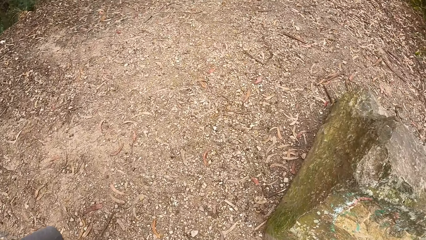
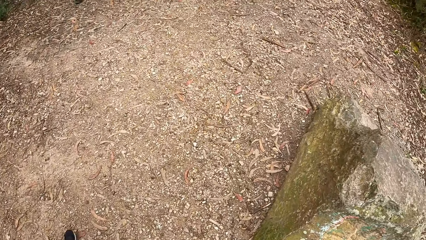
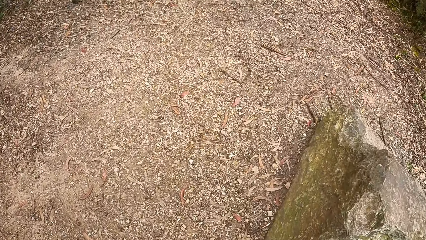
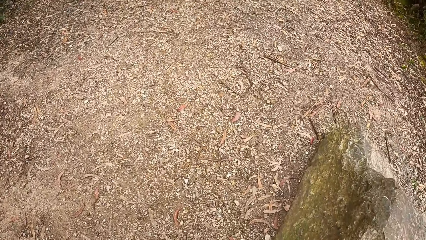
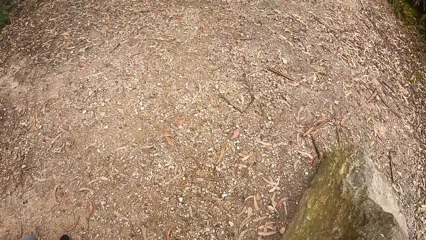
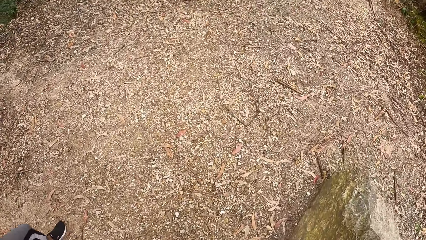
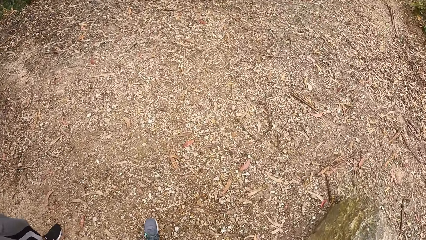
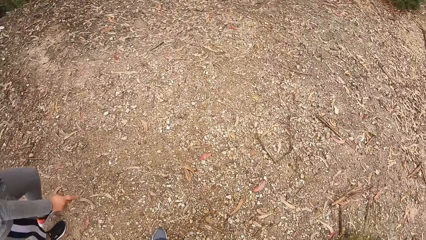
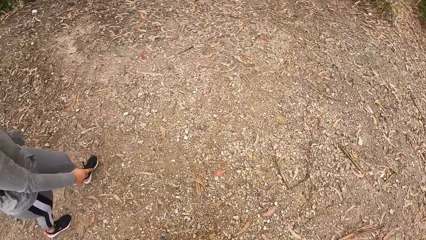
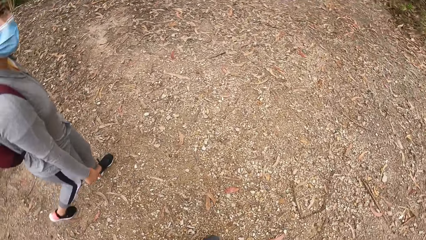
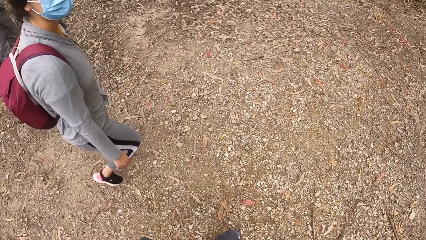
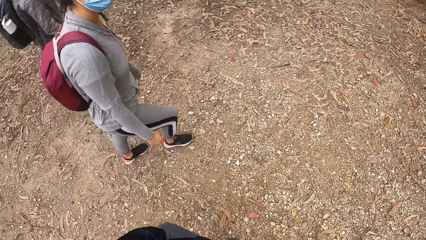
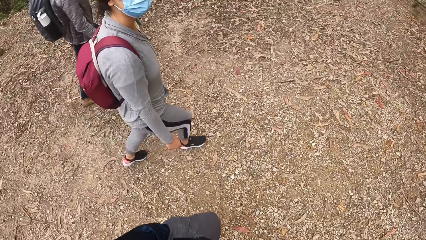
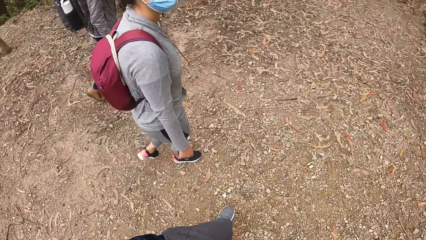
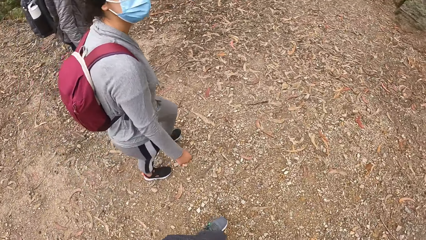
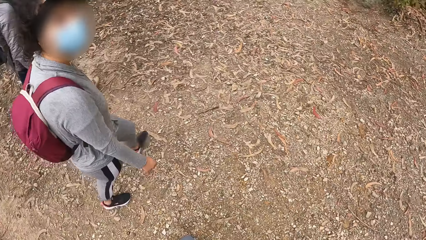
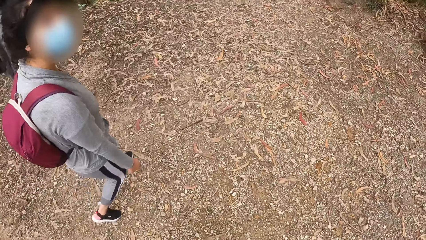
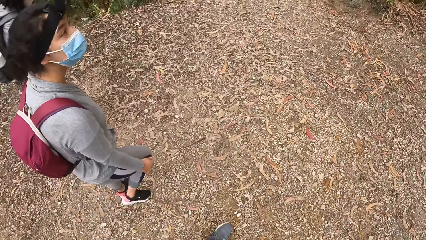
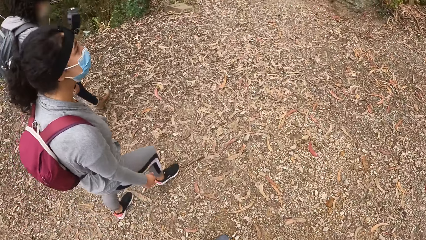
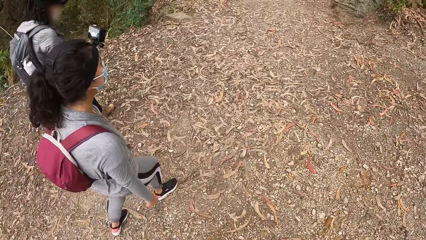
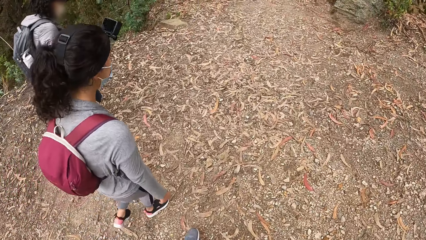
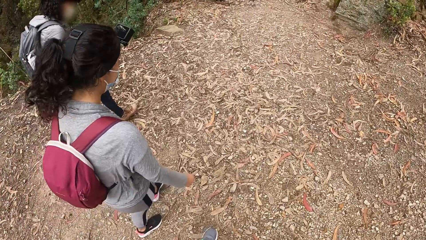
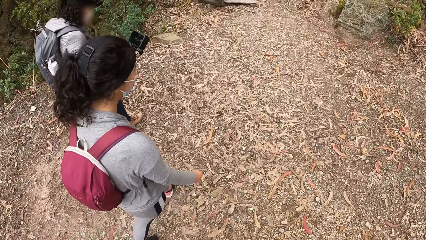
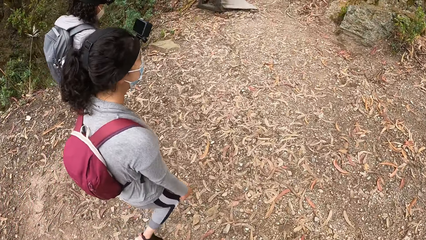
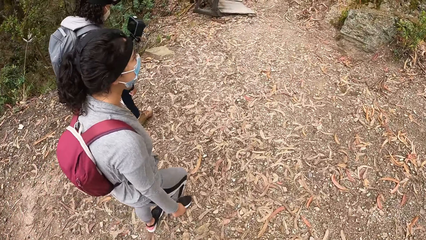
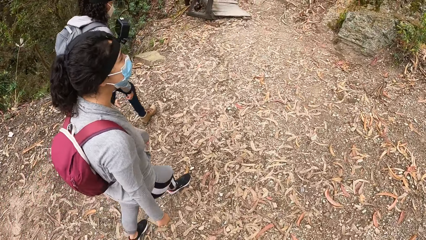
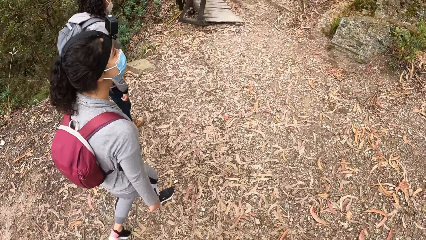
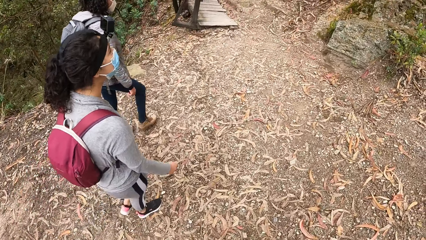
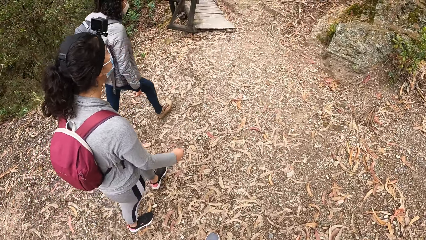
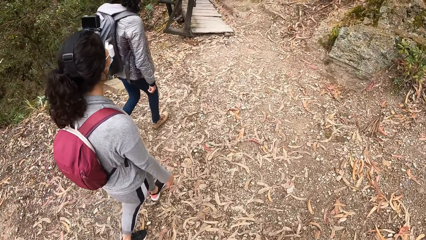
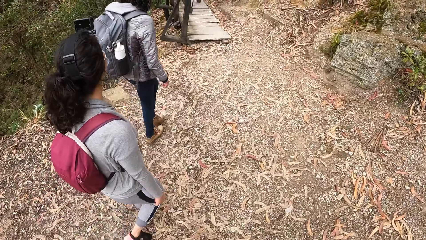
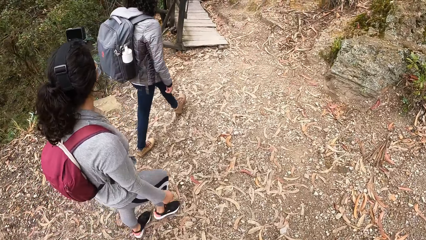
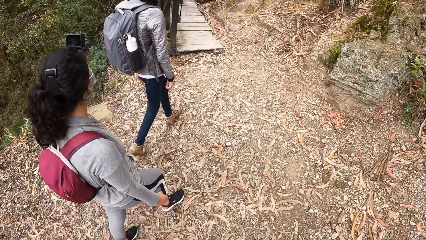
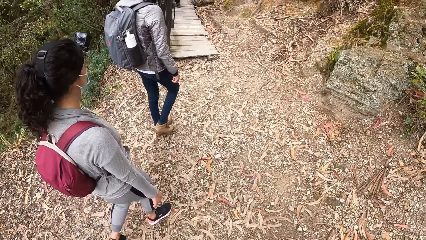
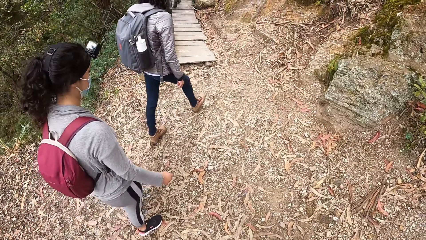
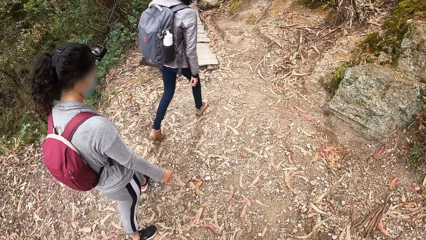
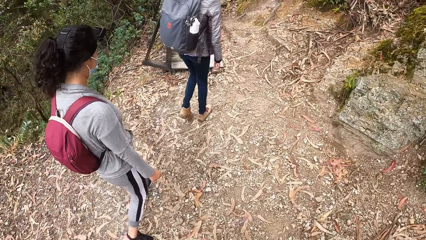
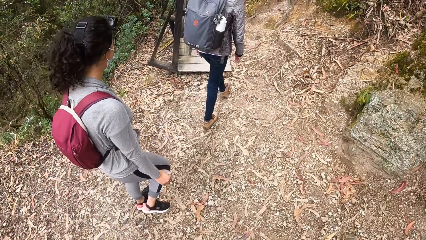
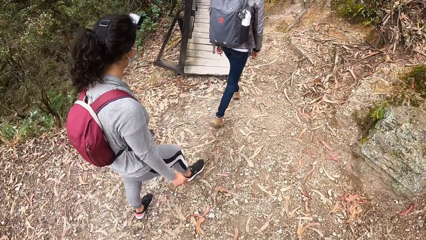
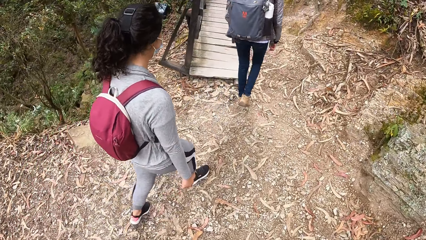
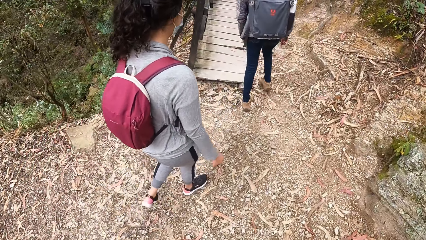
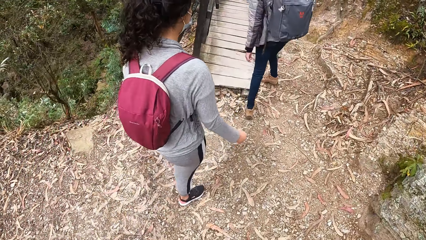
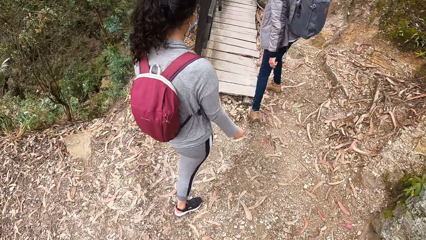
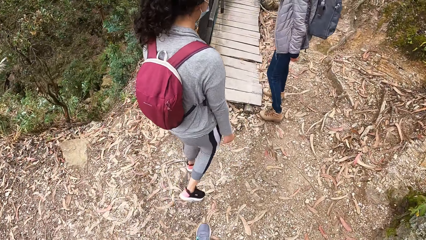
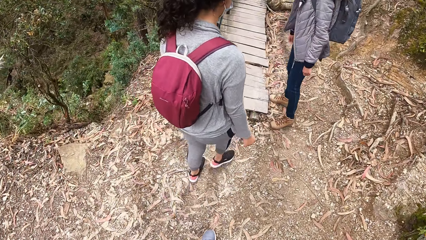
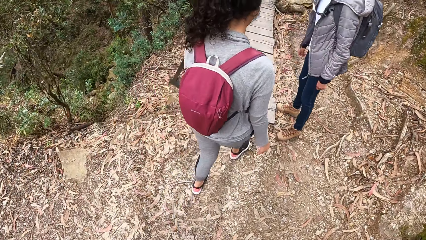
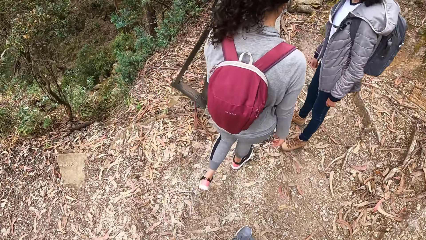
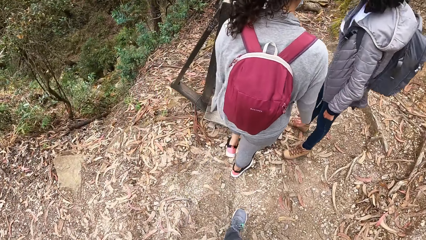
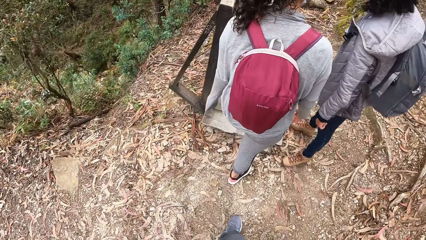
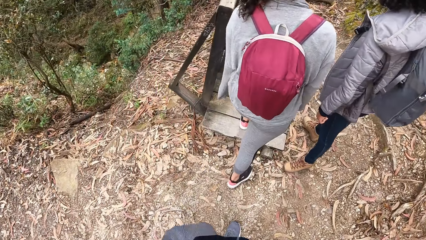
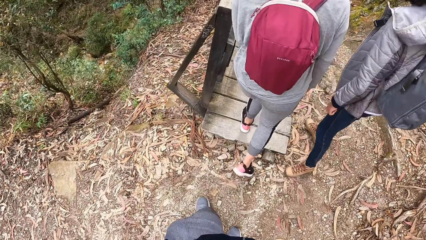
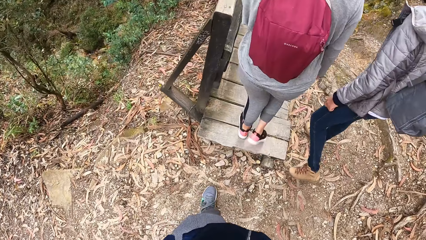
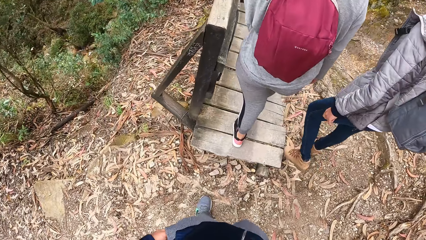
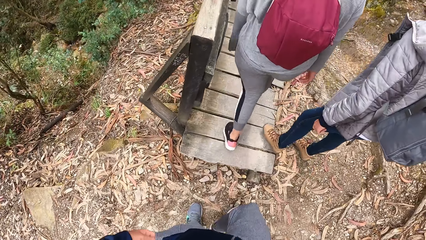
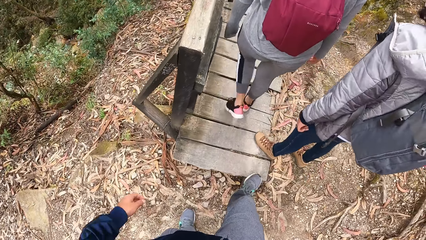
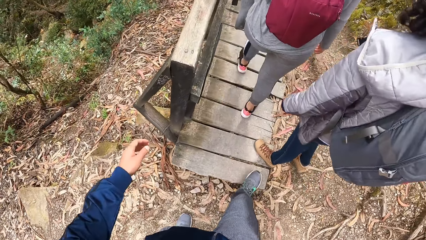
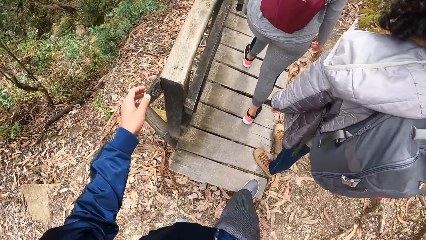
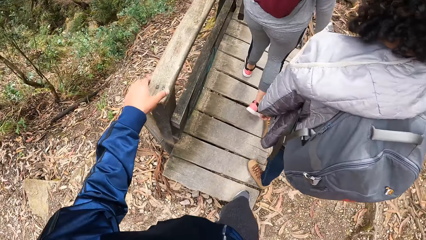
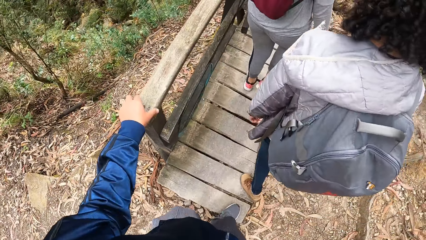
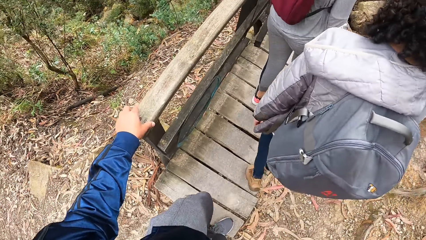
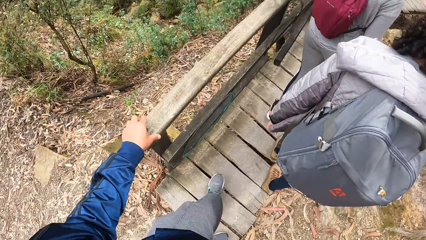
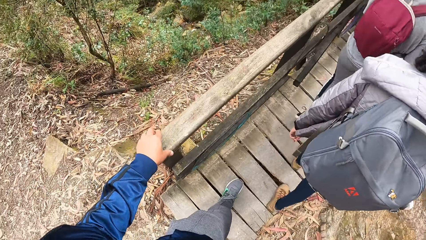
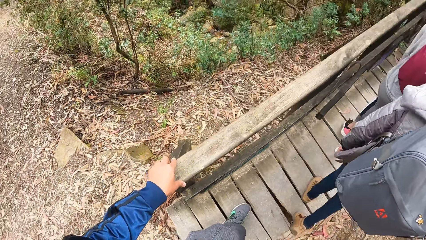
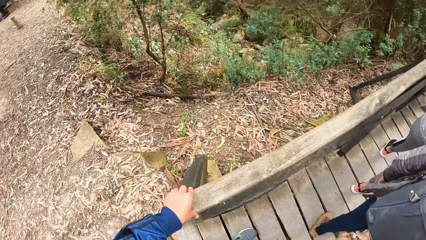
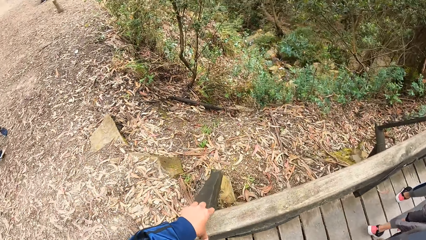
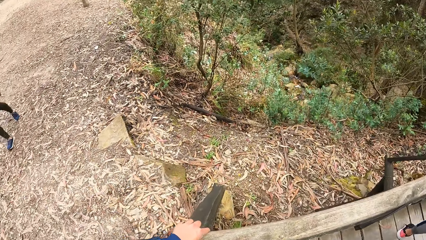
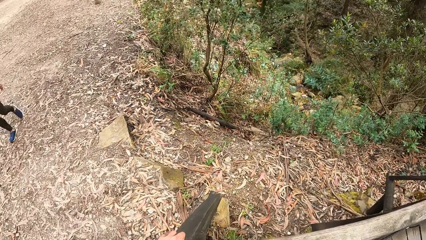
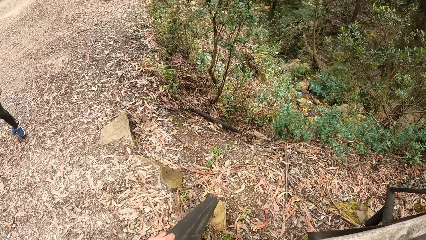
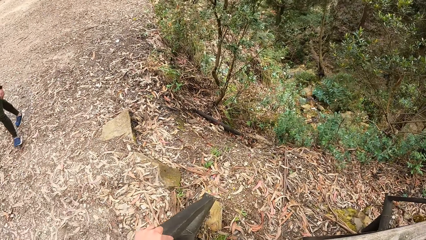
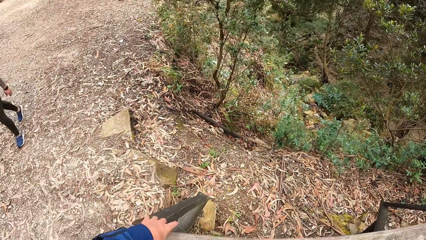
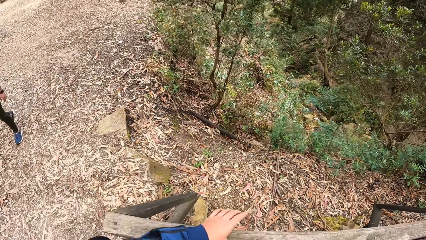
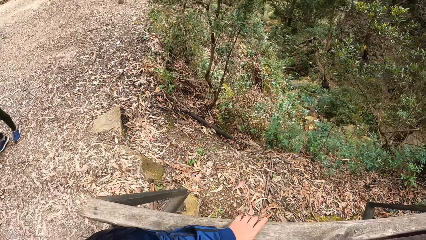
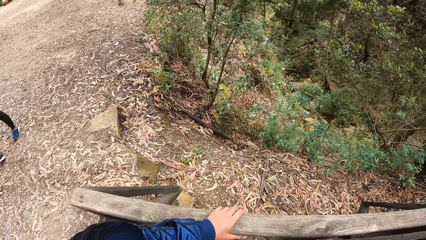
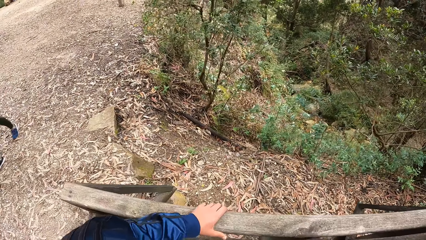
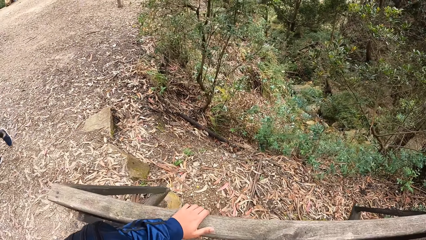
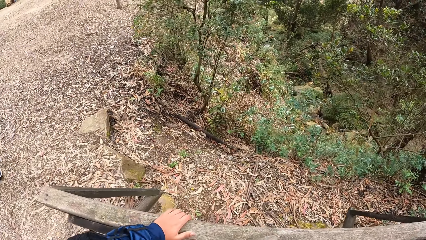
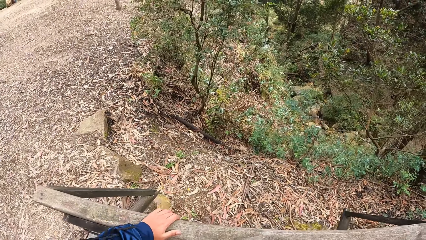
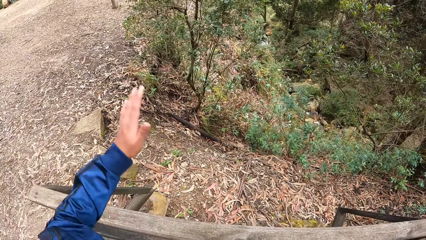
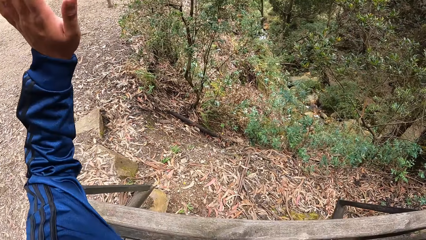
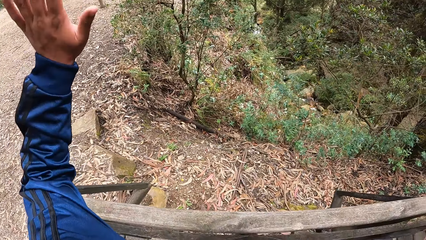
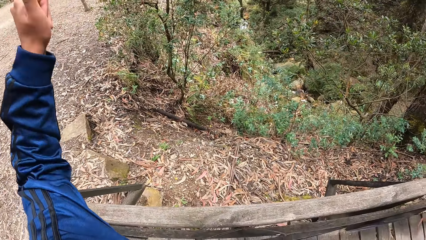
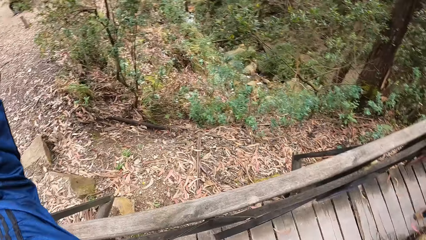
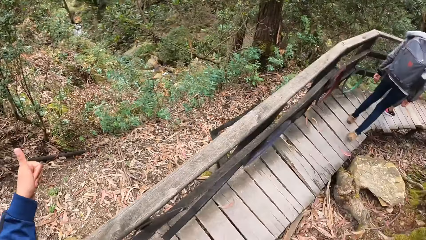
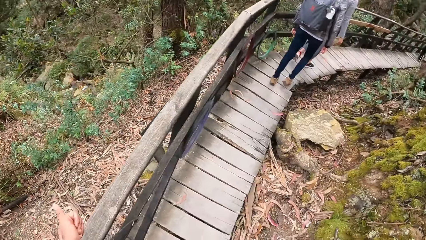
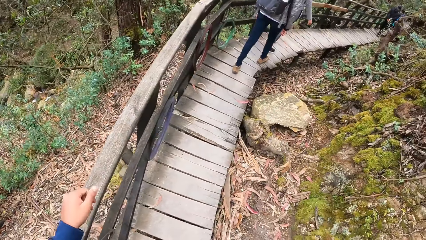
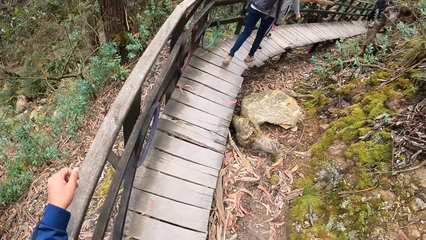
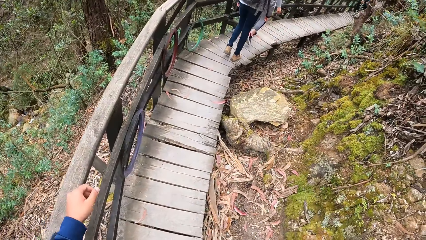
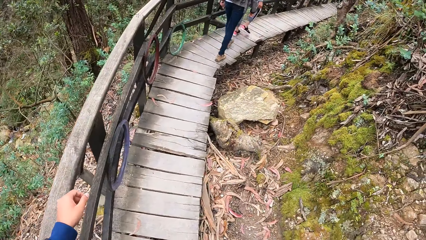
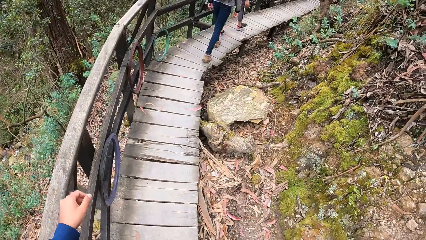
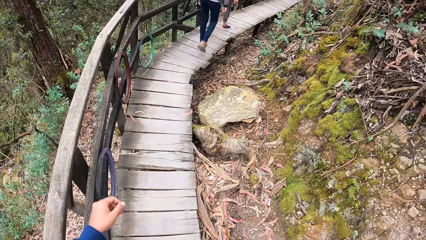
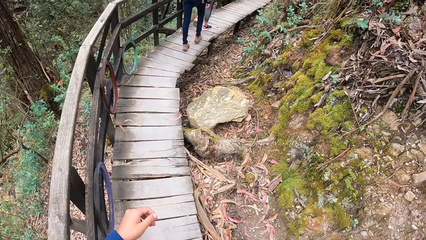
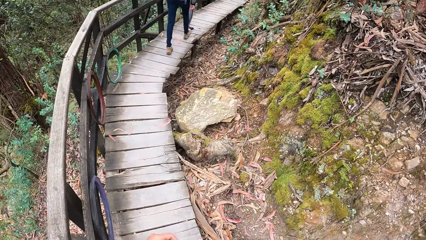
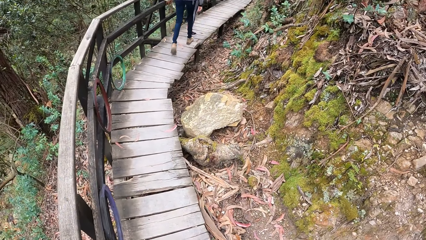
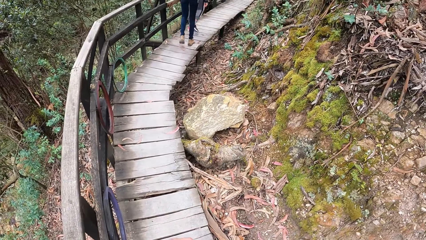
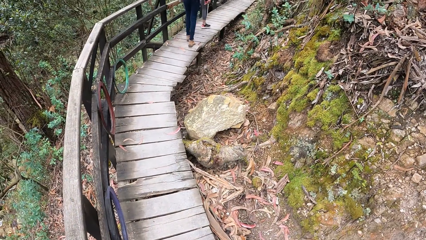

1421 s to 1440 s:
A lady walks near another lady. The other lady walks on the wood path. The camera wearer holds a rail with his left hand. He places a hand on a fence, moves the hand, waves the hand and looks around.
